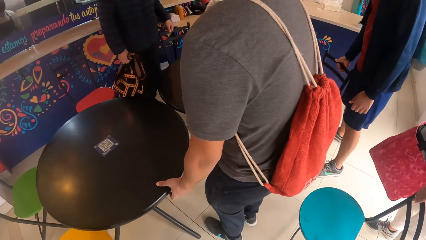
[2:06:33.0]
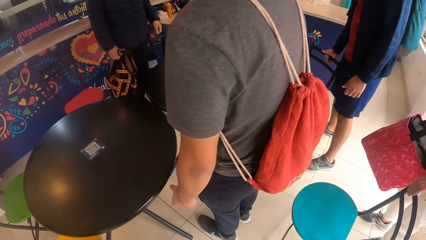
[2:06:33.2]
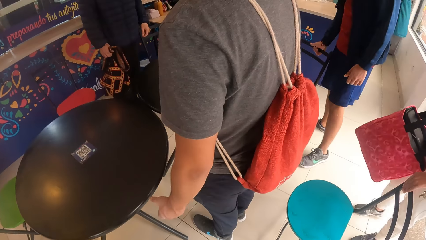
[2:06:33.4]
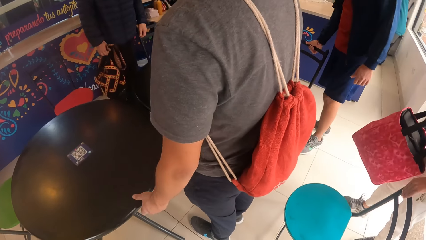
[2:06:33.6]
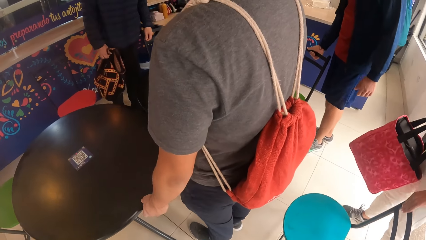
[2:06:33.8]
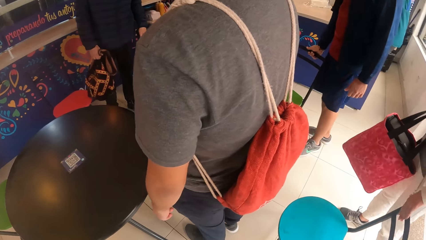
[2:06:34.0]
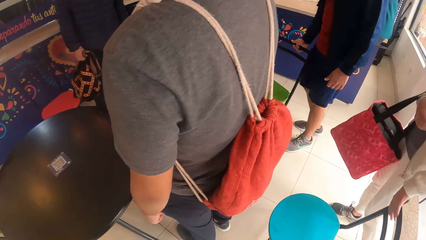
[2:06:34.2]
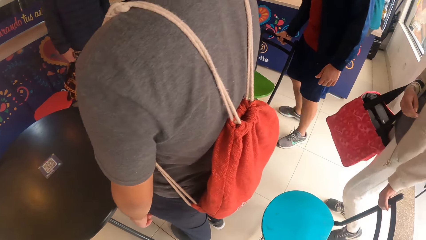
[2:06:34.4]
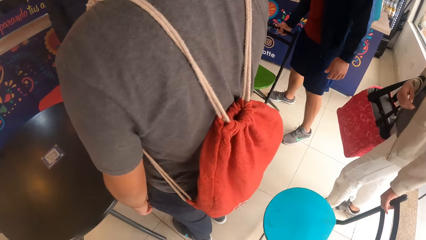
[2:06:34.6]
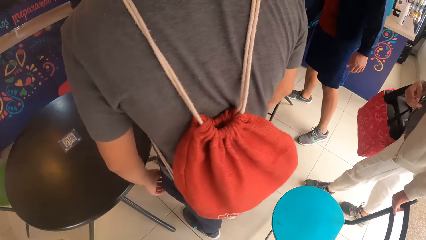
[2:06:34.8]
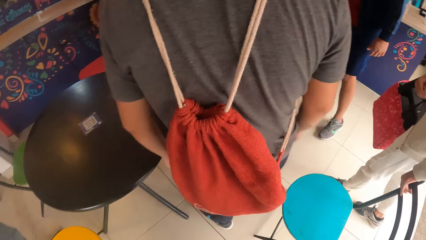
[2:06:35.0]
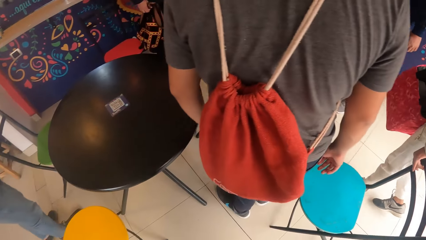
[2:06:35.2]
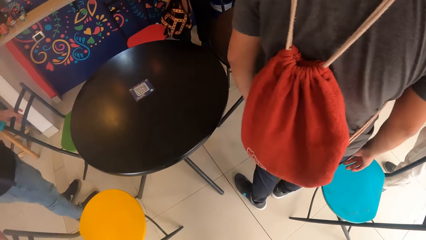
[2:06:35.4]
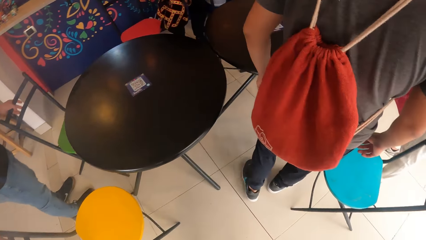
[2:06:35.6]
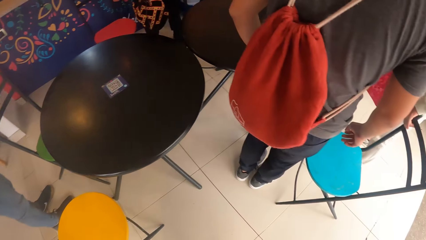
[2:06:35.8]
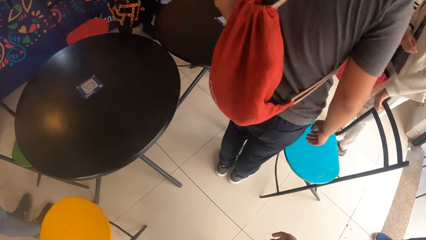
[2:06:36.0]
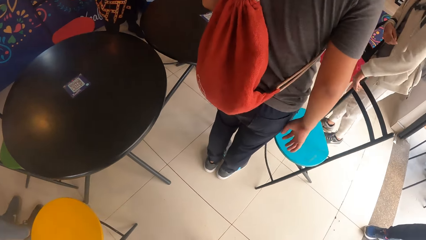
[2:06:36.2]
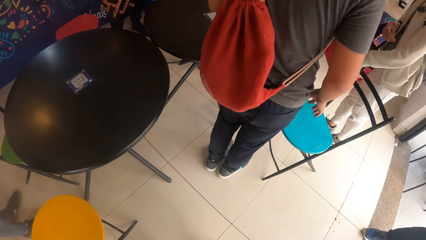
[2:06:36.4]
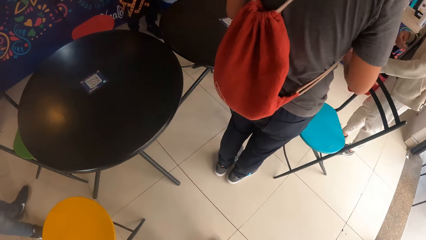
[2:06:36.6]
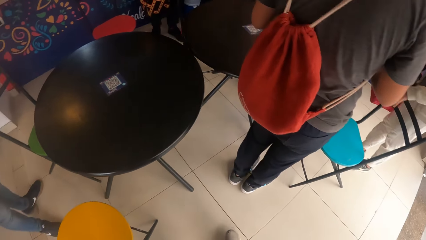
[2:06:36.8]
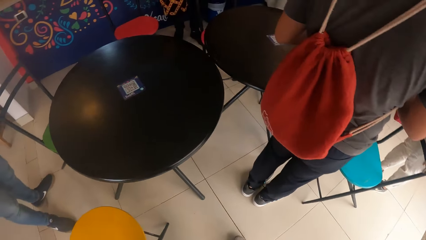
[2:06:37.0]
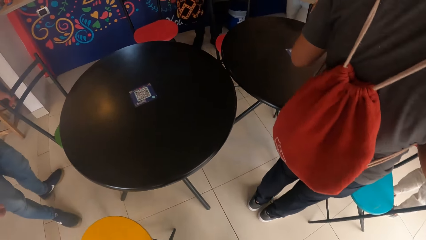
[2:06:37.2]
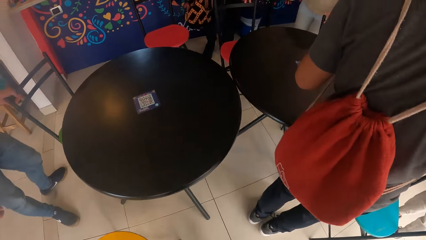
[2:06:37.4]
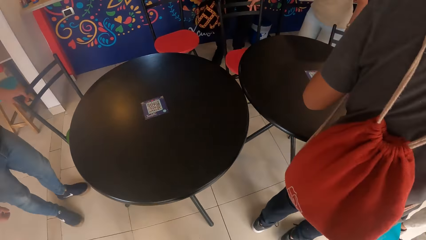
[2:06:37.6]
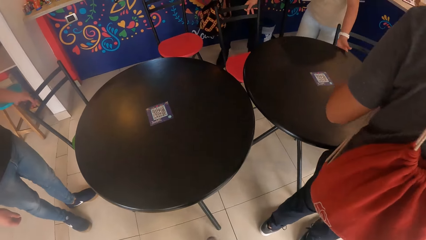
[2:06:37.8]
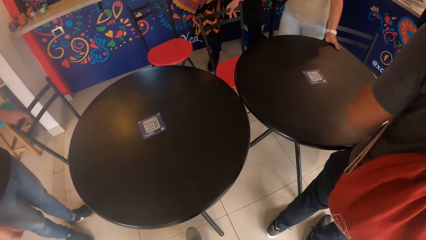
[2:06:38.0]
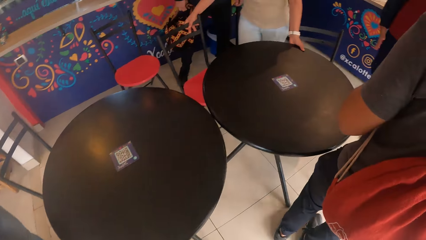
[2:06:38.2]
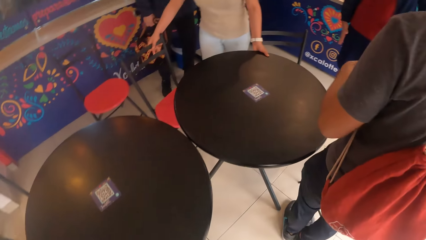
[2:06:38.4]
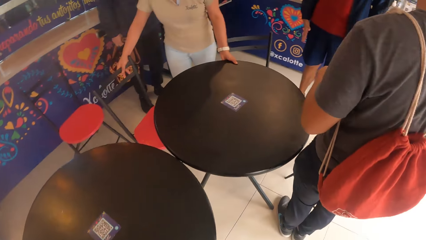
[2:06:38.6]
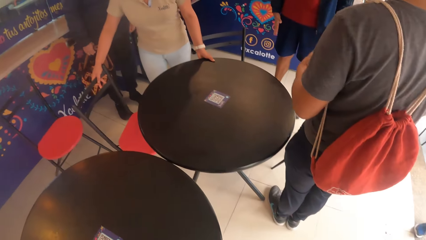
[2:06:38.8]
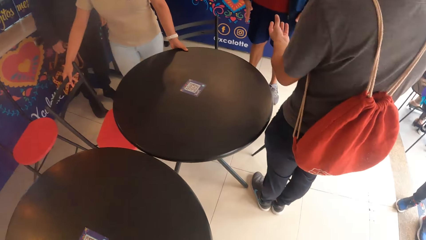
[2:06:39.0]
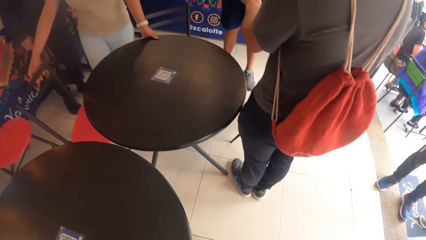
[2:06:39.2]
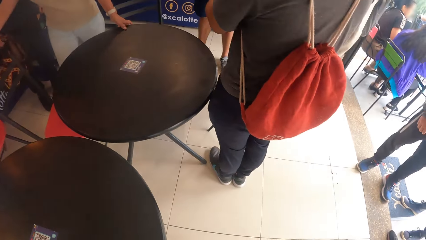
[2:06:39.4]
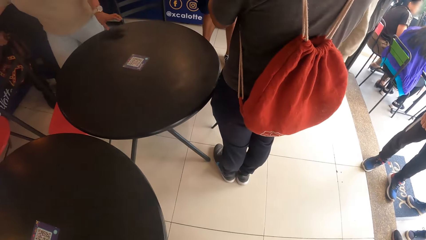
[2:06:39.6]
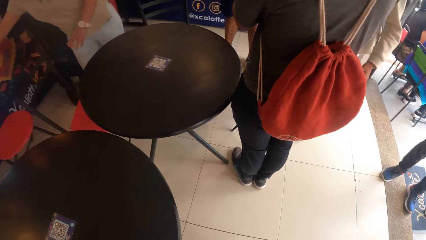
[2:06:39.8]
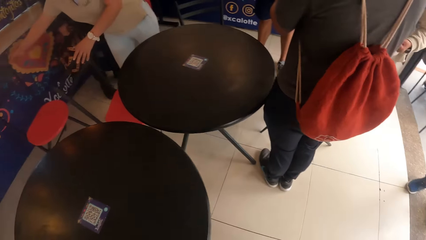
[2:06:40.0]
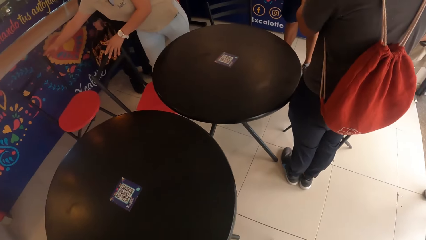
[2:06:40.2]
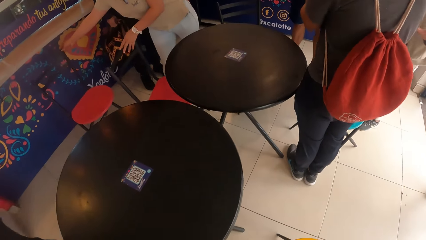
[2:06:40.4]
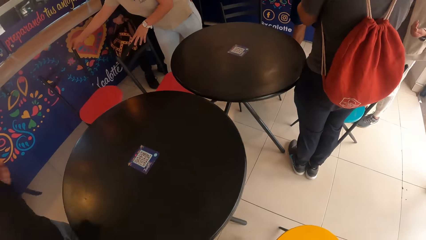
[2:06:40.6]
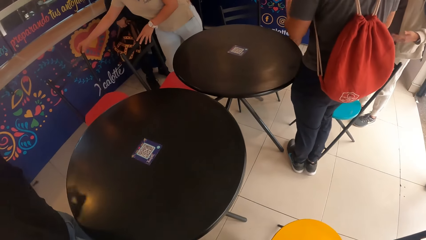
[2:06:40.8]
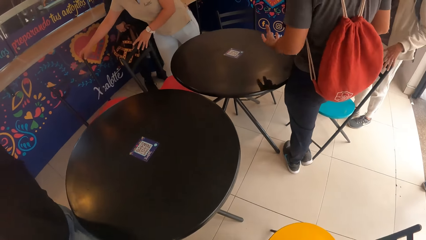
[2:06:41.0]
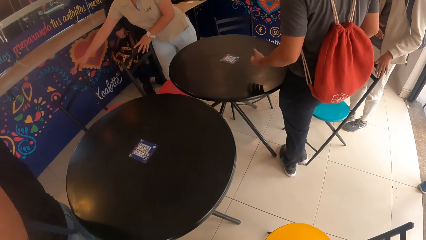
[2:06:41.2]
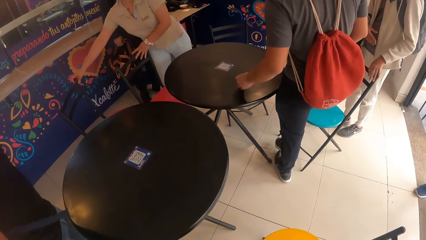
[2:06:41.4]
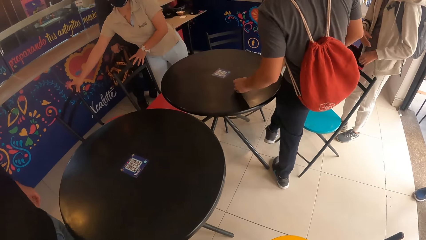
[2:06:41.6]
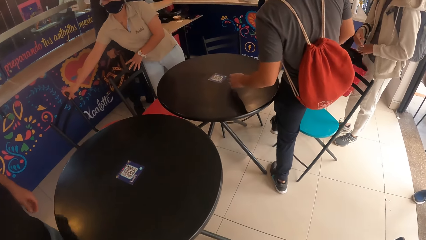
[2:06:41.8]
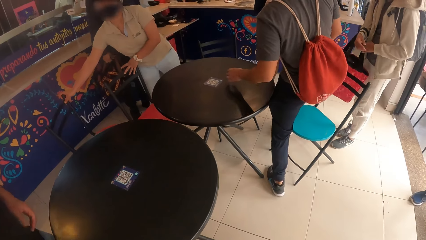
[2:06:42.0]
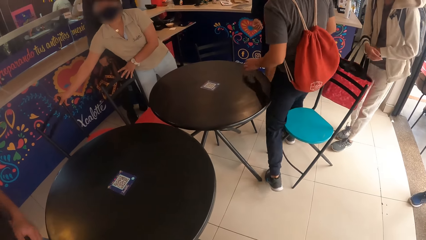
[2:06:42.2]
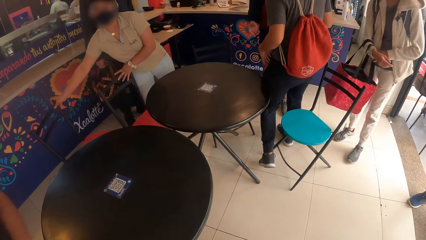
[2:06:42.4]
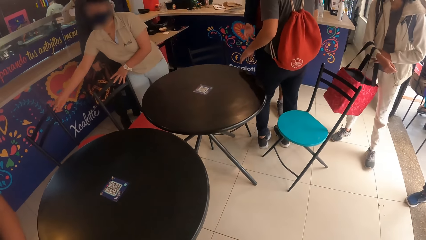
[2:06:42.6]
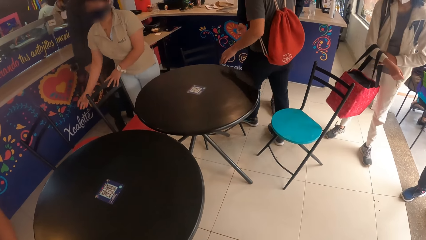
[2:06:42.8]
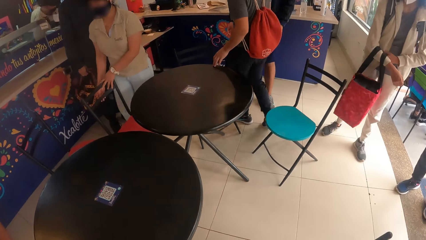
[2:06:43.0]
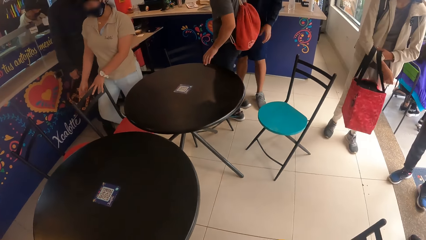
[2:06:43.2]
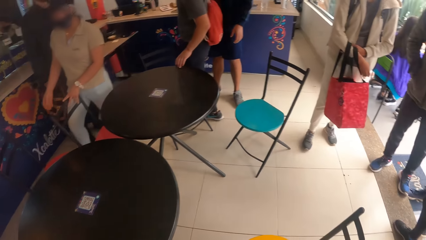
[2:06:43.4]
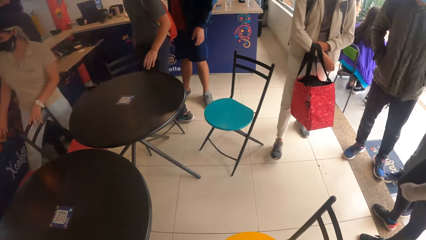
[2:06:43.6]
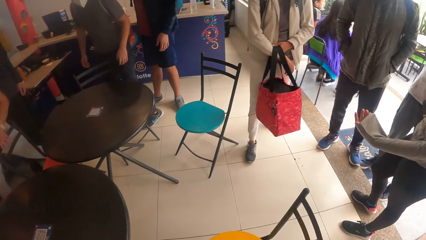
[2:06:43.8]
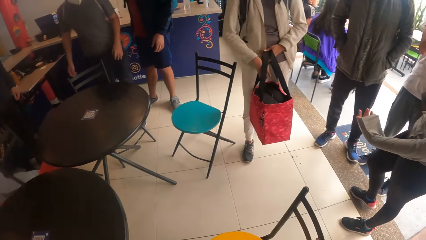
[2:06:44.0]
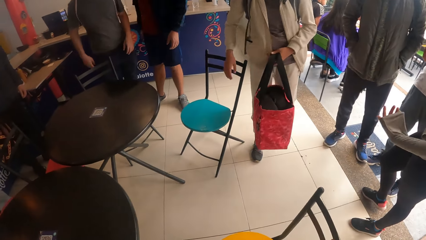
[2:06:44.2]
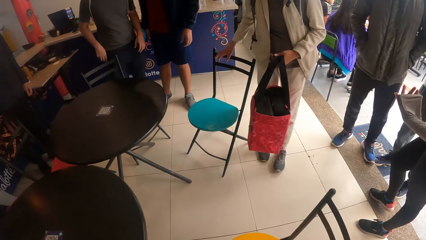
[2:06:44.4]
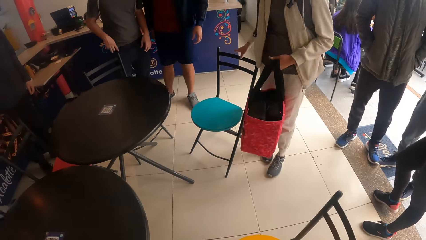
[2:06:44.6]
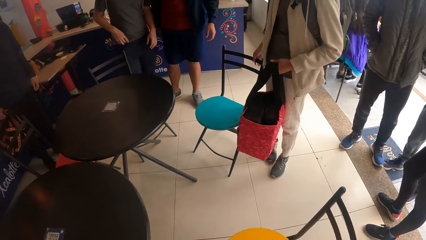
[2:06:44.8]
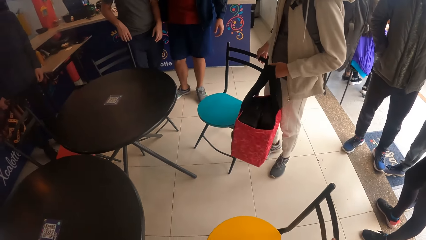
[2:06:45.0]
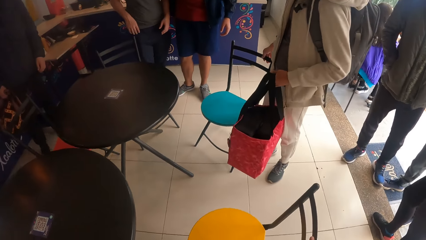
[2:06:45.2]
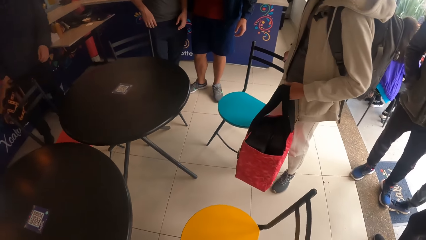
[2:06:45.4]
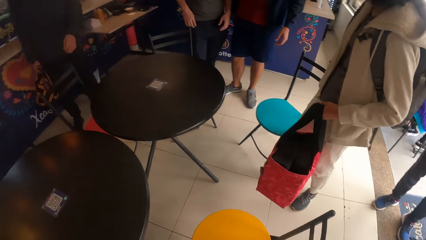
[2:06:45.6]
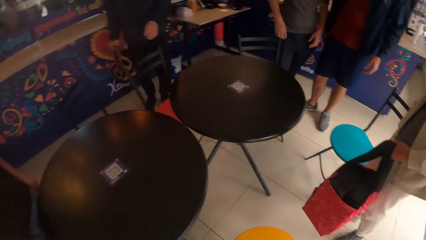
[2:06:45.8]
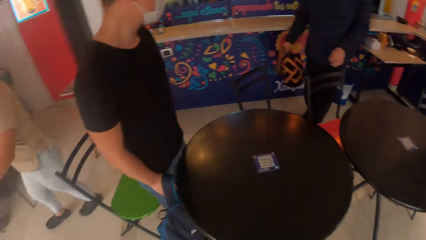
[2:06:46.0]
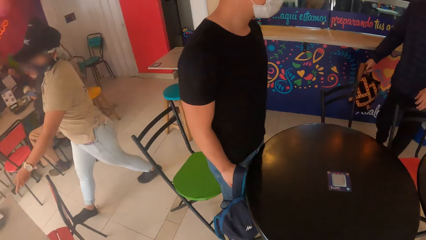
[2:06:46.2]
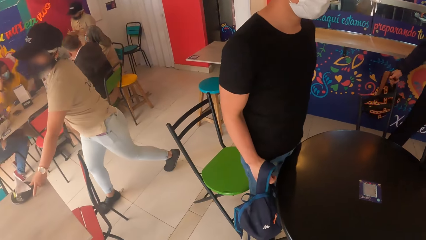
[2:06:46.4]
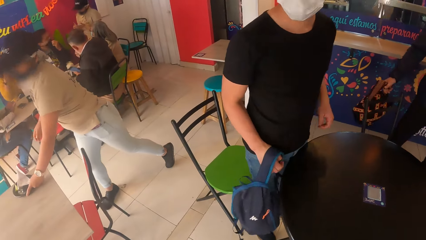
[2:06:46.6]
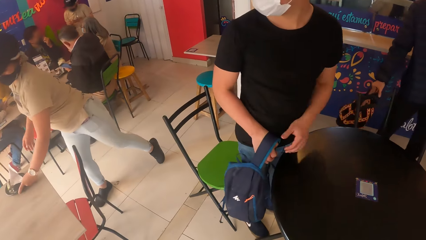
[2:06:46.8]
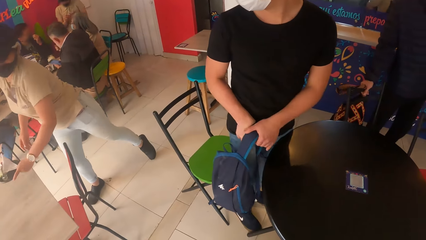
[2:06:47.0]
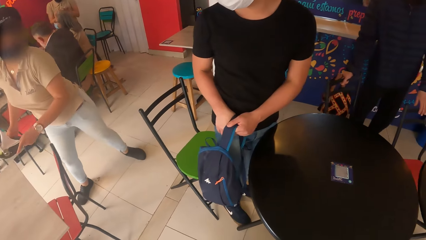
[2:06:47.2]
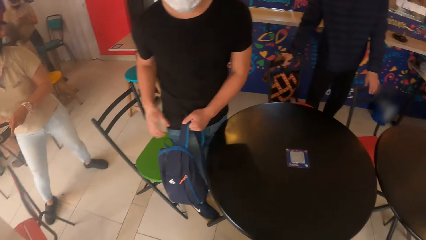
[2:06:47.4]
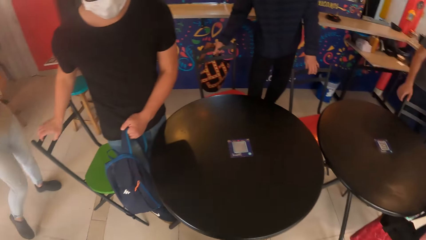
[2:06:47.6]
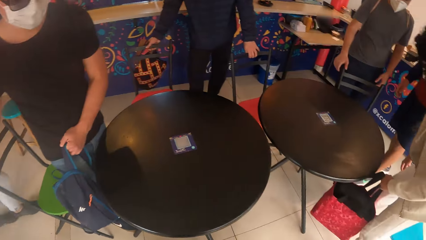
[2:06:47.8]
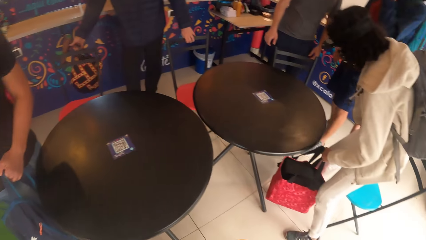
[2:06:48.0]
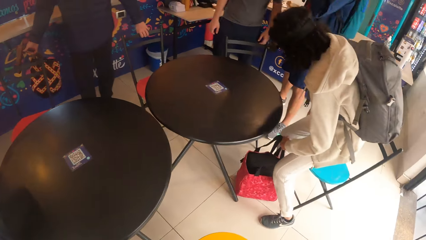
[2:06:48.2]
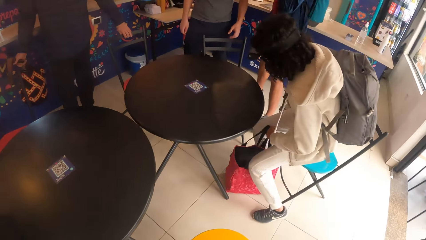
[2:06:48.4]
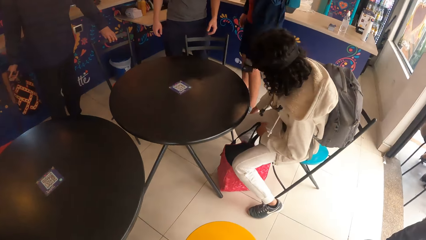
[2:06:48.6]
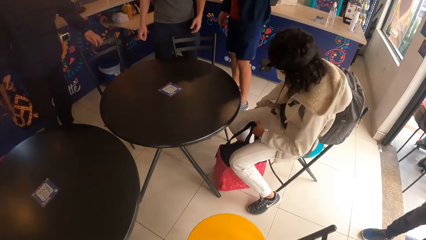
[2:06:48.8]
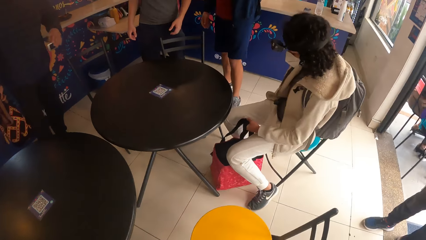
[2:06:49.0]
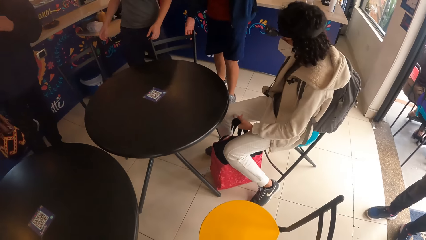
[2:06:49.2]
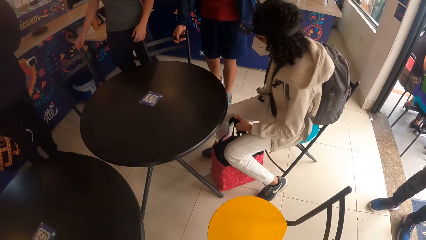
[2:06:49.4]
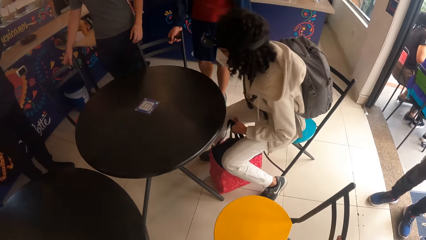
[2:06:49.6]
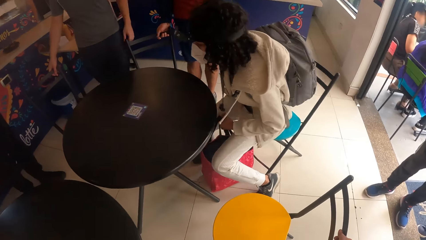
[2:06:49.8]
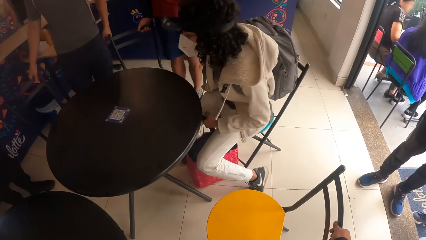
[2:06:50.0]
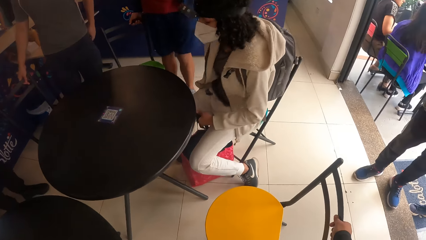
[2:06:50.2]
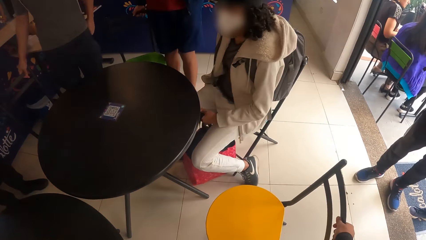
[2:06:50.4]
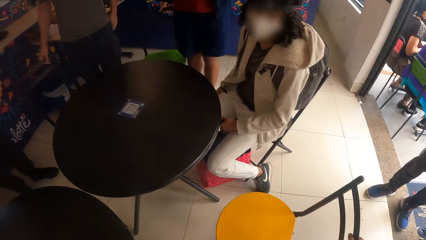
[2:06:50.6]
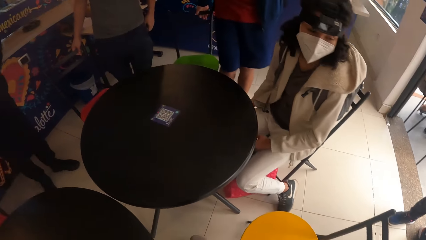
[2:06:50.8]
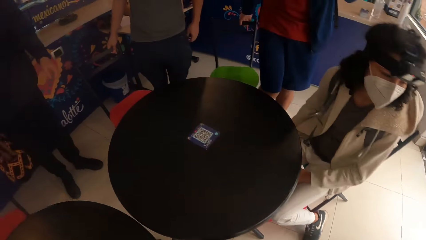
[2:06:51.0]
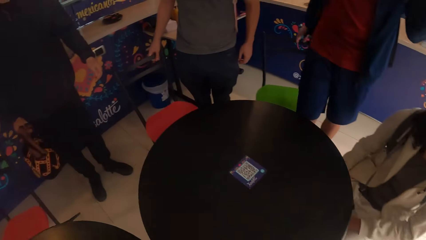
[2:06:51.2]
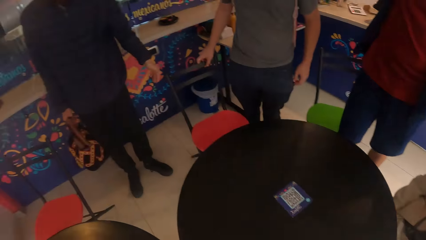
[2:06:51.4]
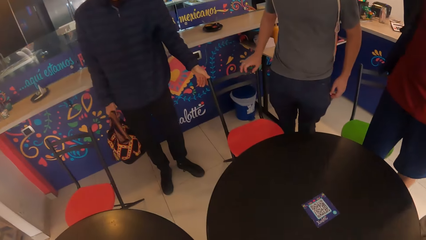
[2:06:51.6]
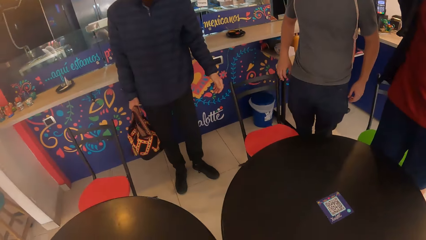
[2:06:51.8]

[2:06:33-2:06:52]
A woman drags the blue chair across the floor with her left hand. The camera wearer moves a yellow chair with her left hand. A waiter moves the red chair and the black table along the floor with both hands. The waiter moves the red chair across the floor with her right hand. The woman removes a red bag from her right arm with her left hand. The camera wearer takes a chair. She moves the yellow chair with her right hand. She looks around. The waiter clears a plate from a beige table with her left hand. A man passes a blue bag from his right hand to his left hand. The camera wearer drags the red chair across the floor with her right hand. The woman sits on the blue chair. Another man drags the green chair across the floor with his right hand. The woman adjusts the blue chair with her left hand. A third man drags the red chair across the floor with his right hand.
